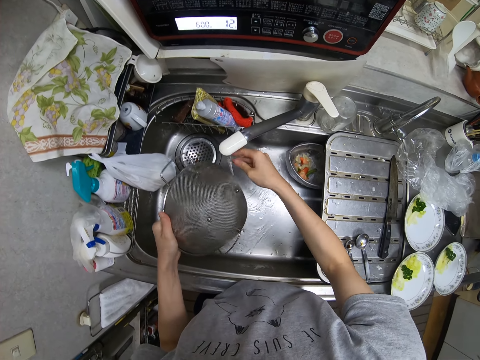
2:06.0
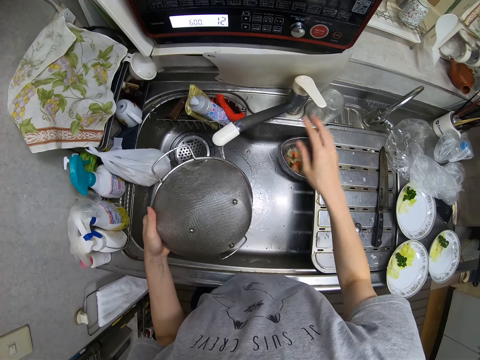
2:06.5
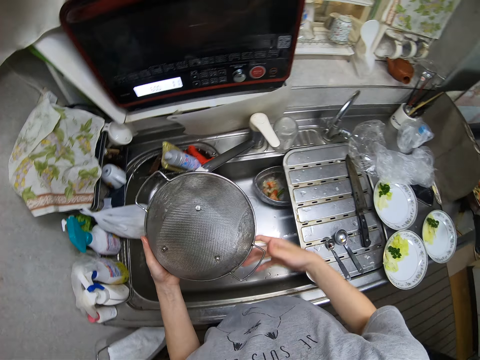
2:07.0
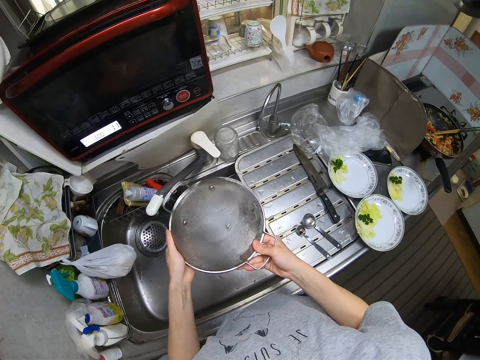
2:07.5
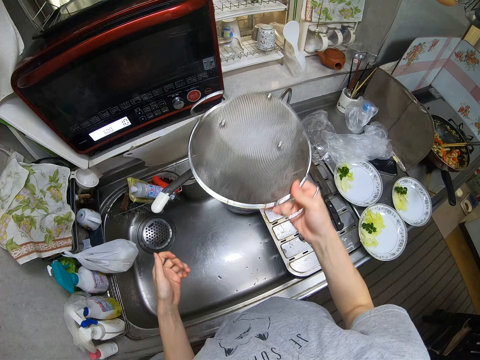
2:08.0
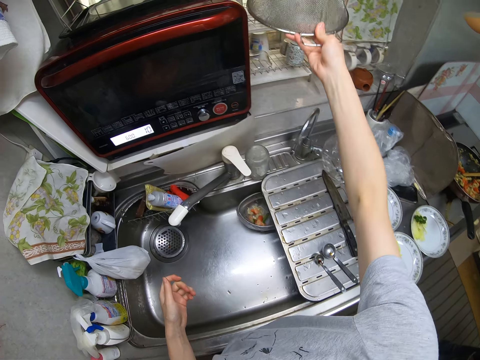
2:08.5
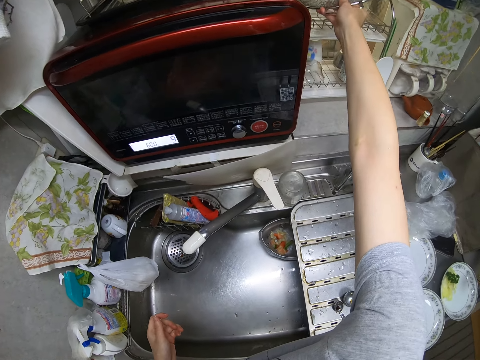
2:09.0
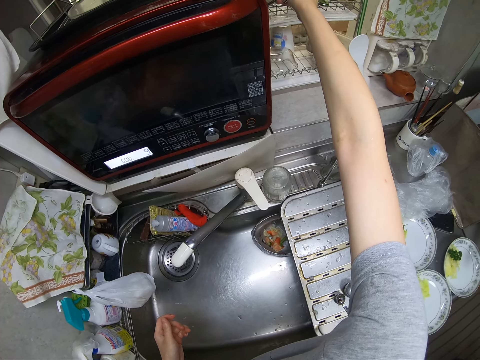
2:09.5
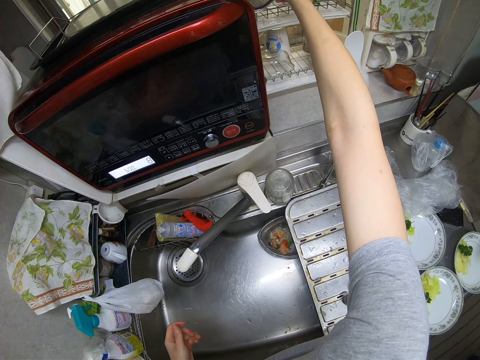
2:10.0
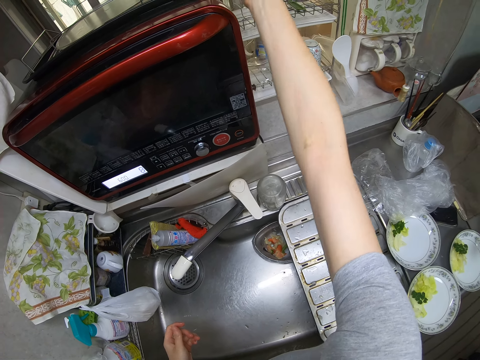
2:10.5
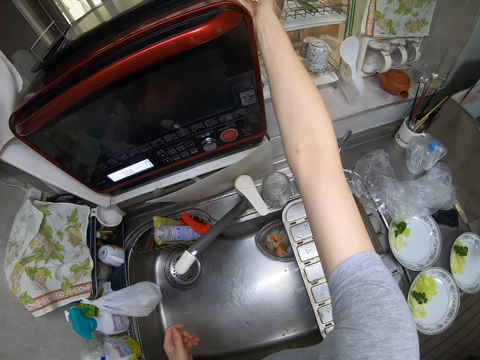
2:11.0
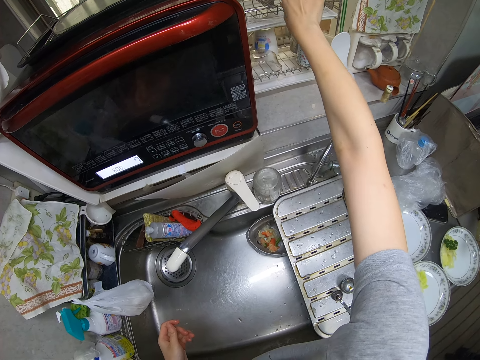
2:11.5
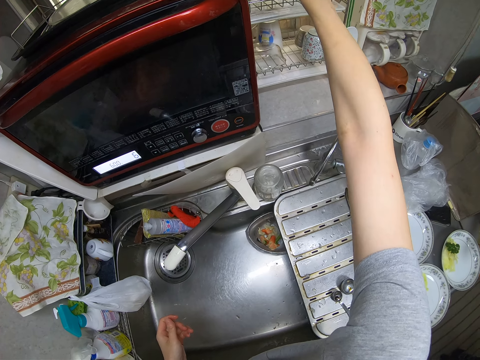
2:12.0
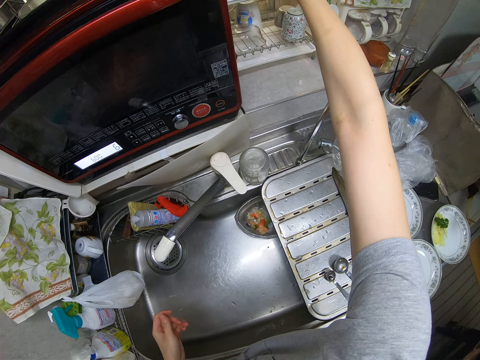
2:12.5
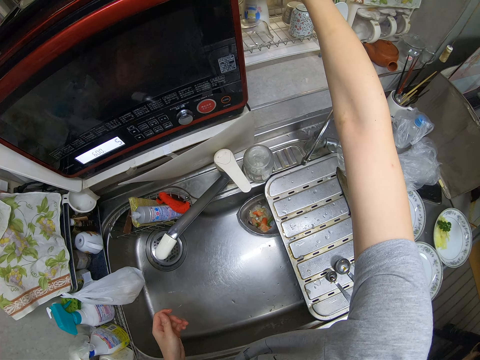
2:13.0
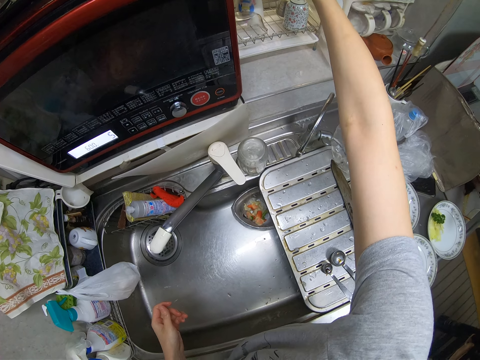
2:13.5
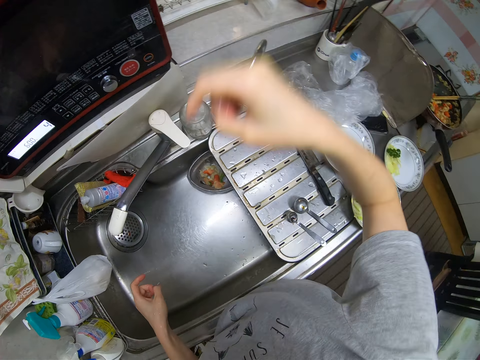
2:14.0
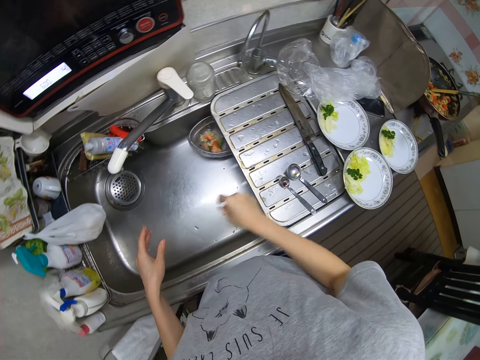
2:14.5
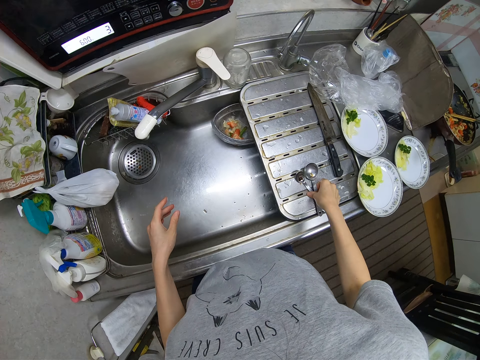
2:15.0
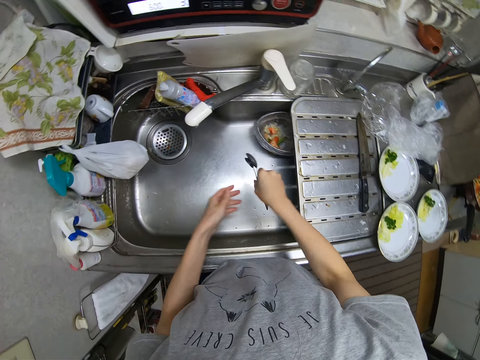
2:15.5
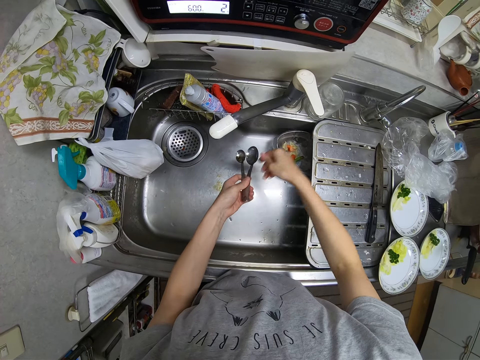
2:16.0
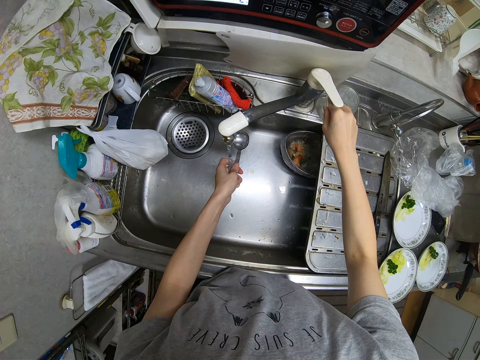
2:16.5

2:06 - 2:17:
The camera wearer moves her hand forwards. She turns off the tap. She moves her hand towards the sieve. She holds the sieve with both her hands. She shakes the sieve. She moves her hand upwards. She places the sieve on the plate rack beside the microwave. She stares at the rack. She moves her hand towards the sink. She moves her hand forwards. She picks up two spoons from the slab. She holds the spoons with her hand. She moves the spoons towards the sink. She places the spoons on her other hand. She moves her hand forwards. She turns on the tap.

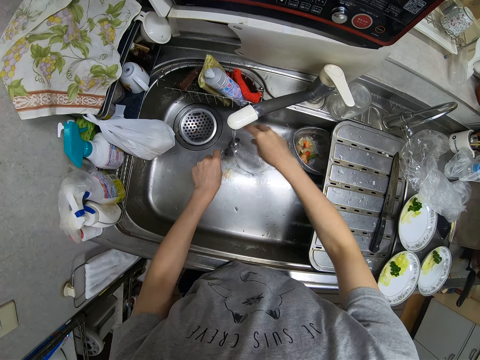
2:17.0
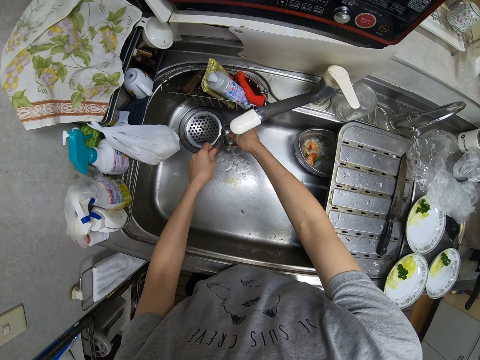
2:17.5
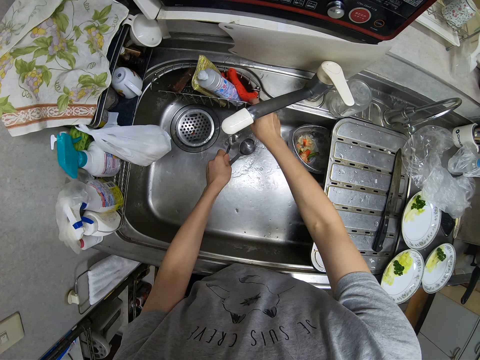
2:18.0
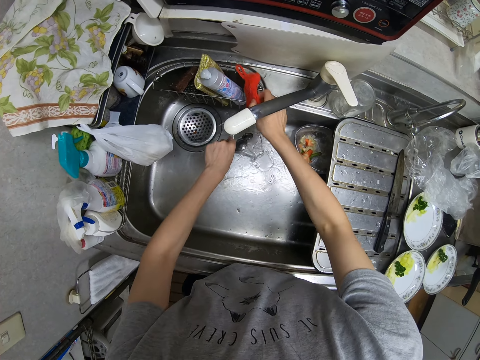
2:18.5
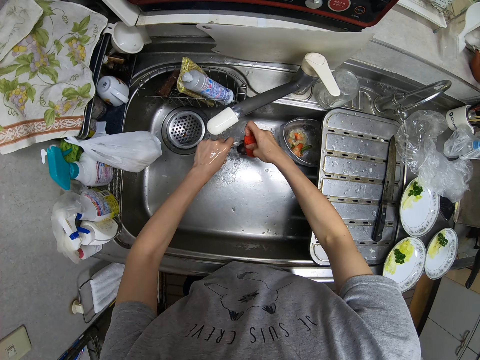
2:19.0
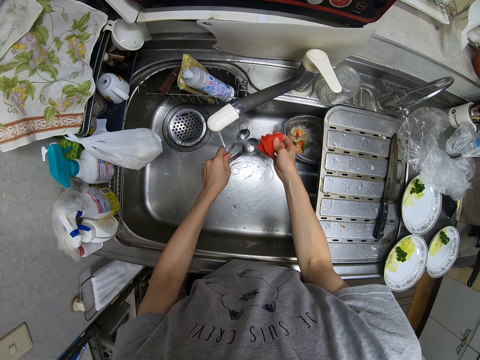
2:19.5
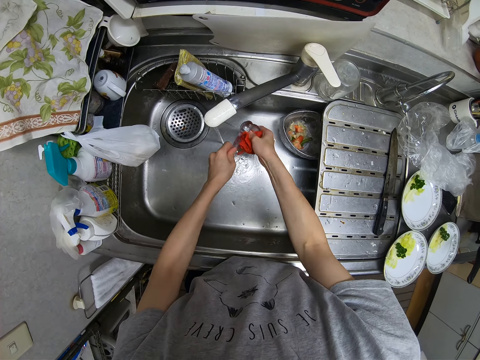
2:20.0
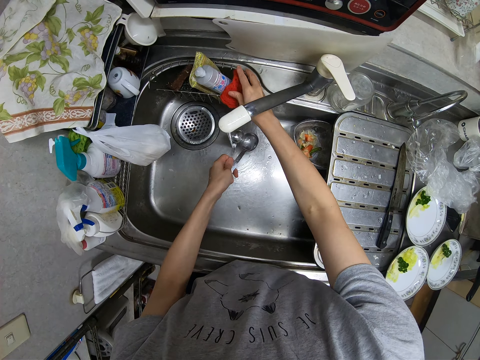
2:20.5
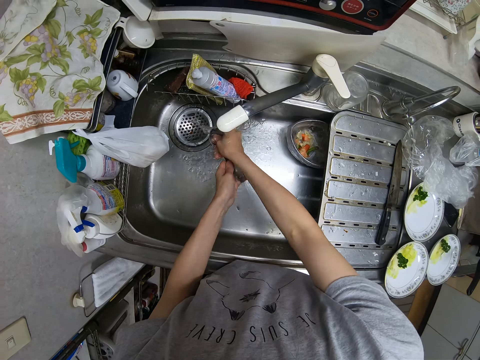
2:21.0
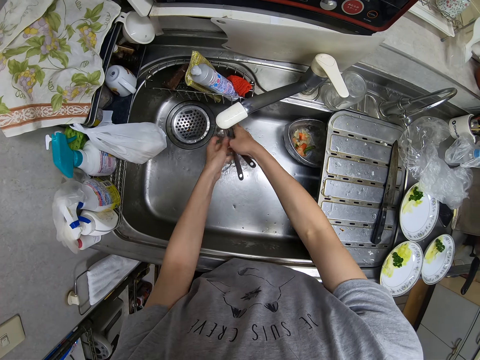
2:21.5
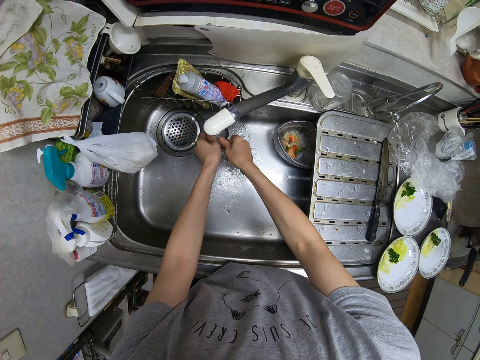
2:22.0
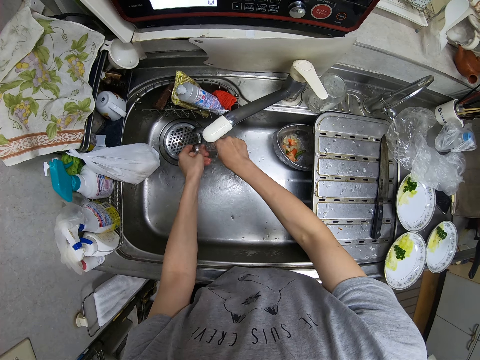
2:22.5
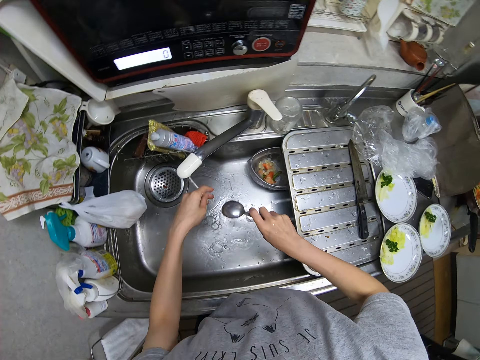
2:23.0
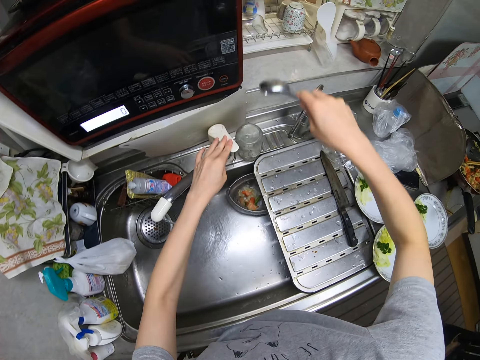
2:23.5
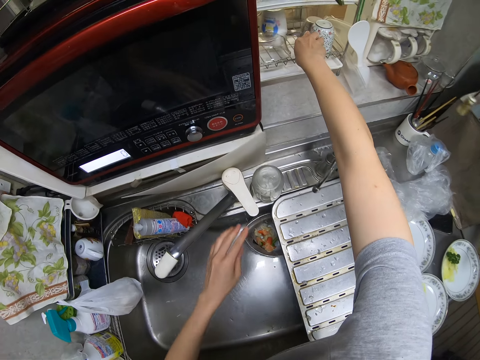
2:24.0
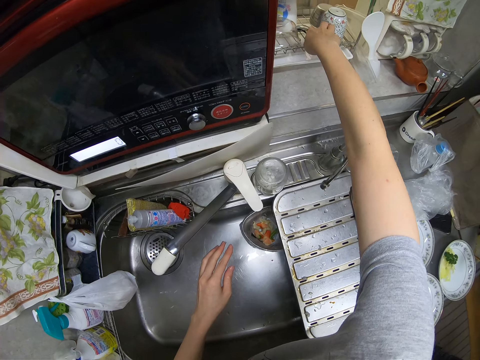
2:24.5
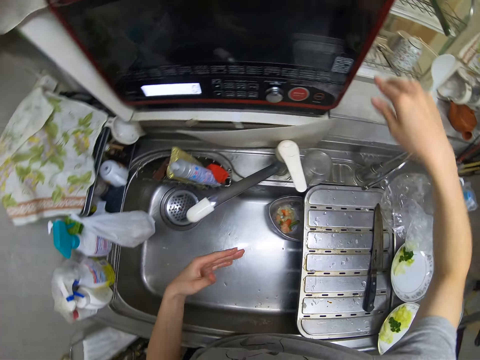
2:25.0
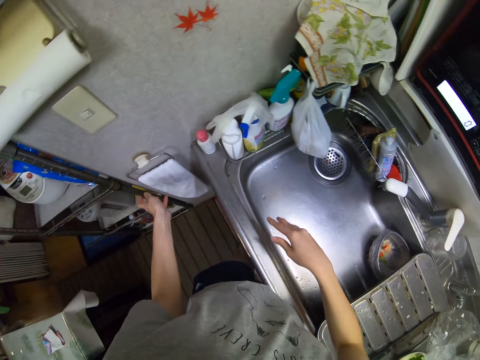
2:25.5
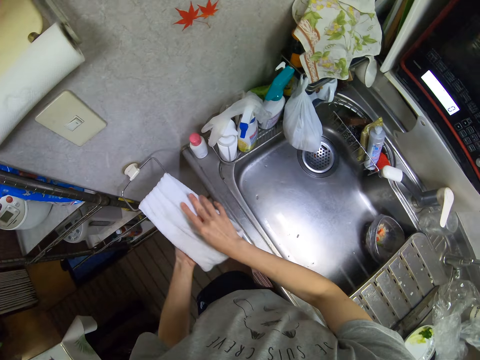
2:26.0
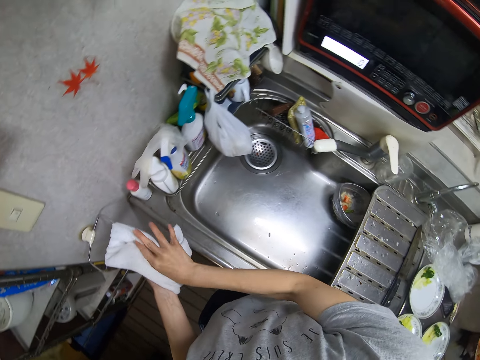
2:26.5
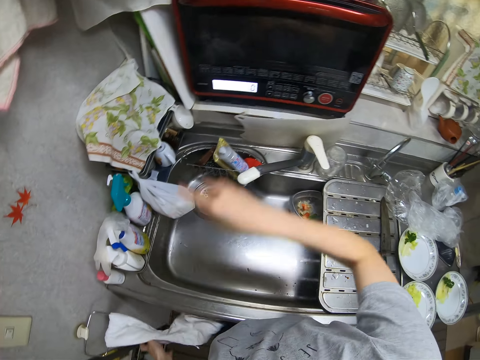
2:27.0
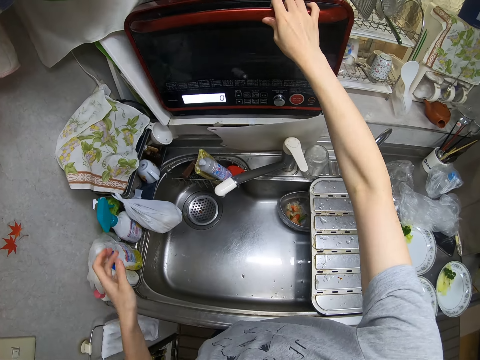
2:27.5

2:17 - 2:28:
The camera wearer moves her hand towards the spoons. She holds the spoons with both her hands. She rinses the spoons with both her hands and the water from the tap. She moves her hand forwards. She picks up a sponge or scouring pad from the rack at the edge of the washing basin. She holds the pad with her hand and moves the pad towards the spoons. She washes the spoons with the sponge and water. She moves her hand forwards. She returns the sponge in the rack. She moves her hand towards the spoons. She holds the spoons with both her hands. She rinses the spoons with the water from the tap. She moves her hand forwards. She turns off the tap. She raises her other hand. She places the spoons in the plate rack beside the microwave. She moves her hand towards her. She shakes her hands. She moves her hands towards a towel. She wipes her hands with the hanged towel beside her. She holds the towel with her hand. She opens the microwave oven. She moves her hand towards the microwave, places her hand on the microwave door and pulls on the door with her hand.

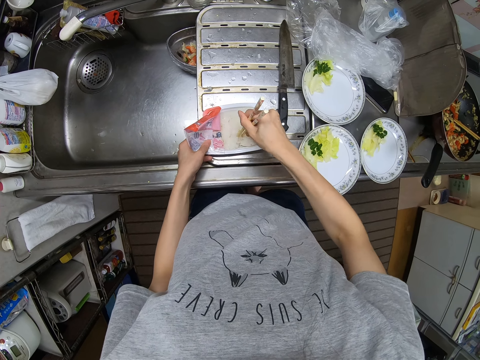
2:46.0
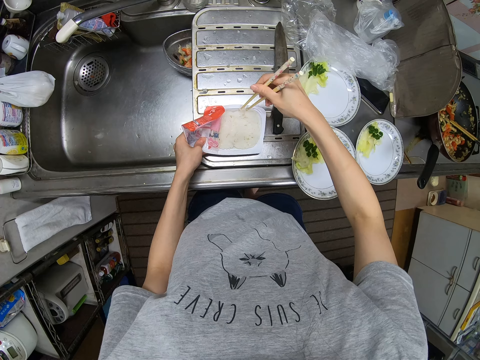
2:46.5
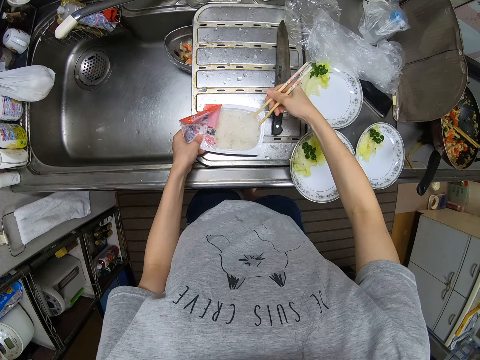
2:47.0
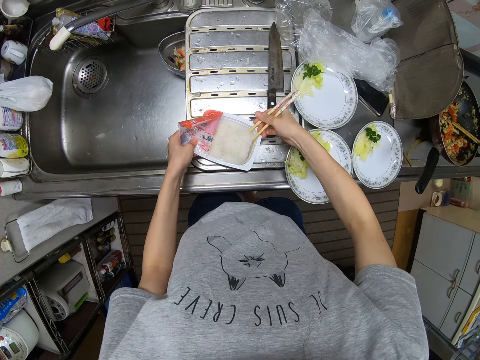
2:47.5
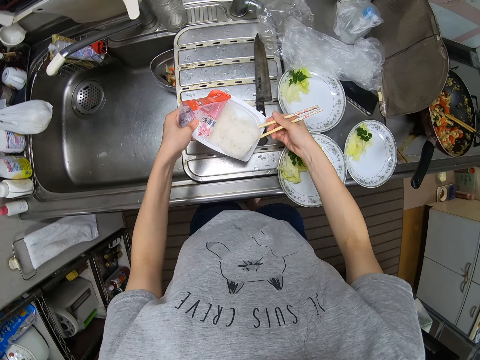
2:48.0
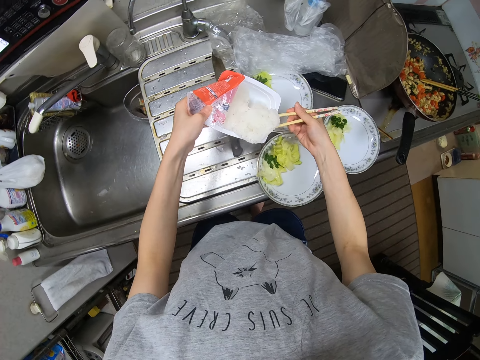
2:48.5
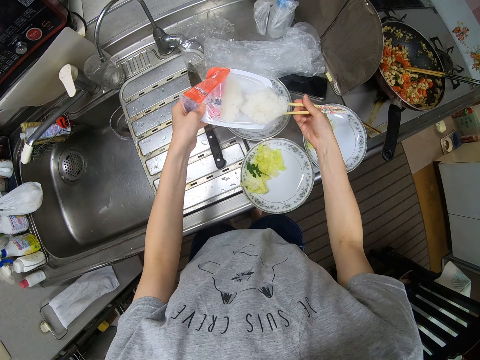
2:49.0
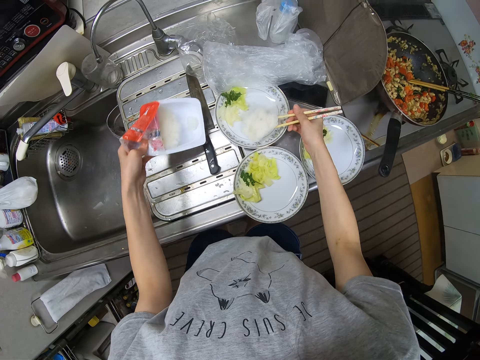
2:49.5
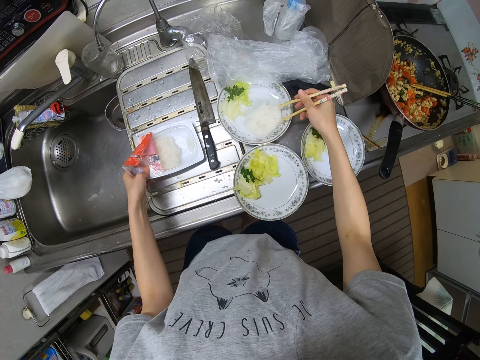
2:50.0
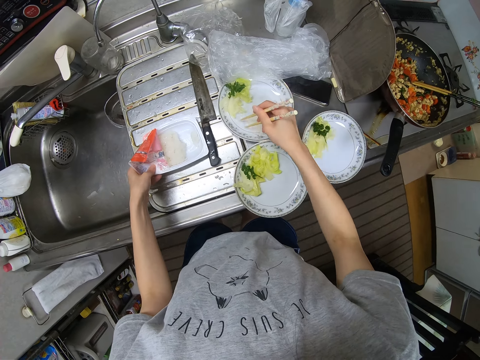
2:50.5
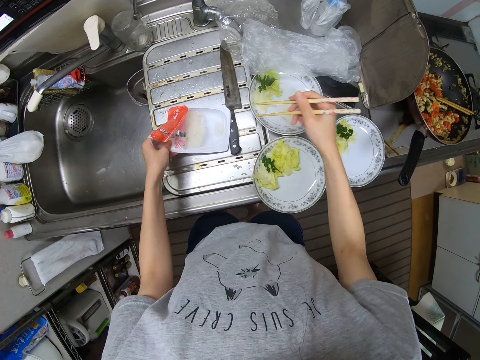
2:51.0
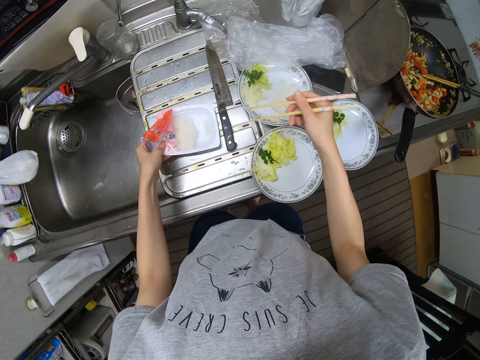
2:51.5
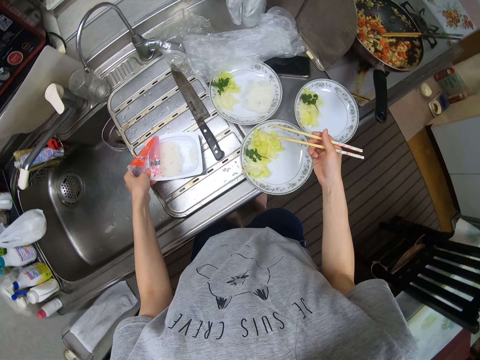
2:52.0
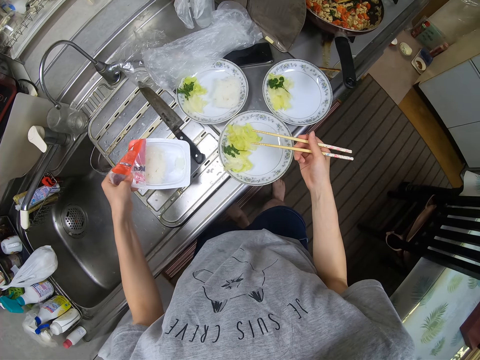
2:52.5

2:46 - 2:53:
The camera wearer raises up the rice porridge. She moves the packet towards a plate. She scoops the rice porridge from the packet in one of the plates on the slab with the chopsticks. She moves the packet away from the plate. She places the packet on the counter top. She scatters the rice with the chopsticks. She moves her hand towards the packet. She moves her hand away from the packet. She moves the packet towards the plate. She raises up the rice porridge.
